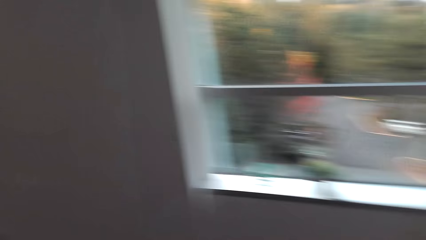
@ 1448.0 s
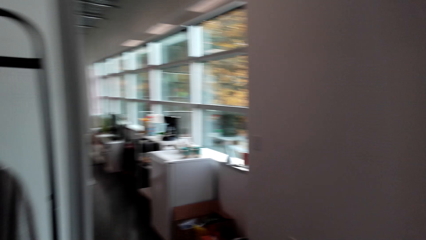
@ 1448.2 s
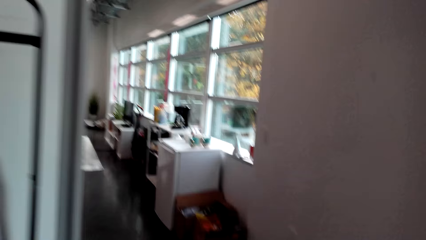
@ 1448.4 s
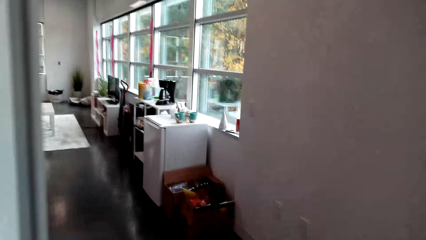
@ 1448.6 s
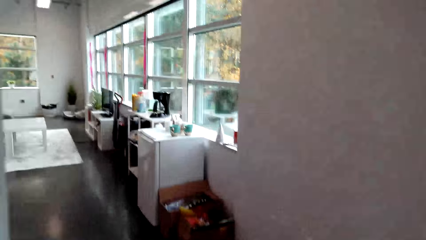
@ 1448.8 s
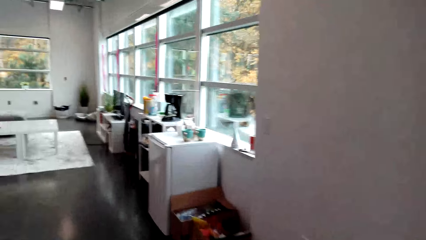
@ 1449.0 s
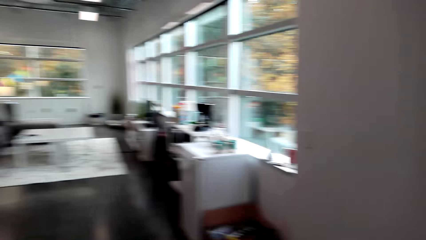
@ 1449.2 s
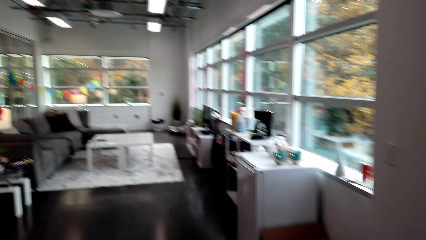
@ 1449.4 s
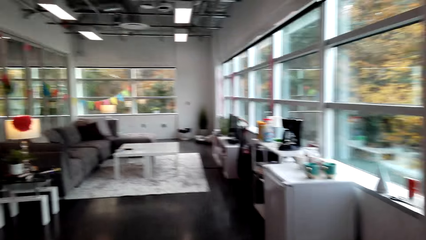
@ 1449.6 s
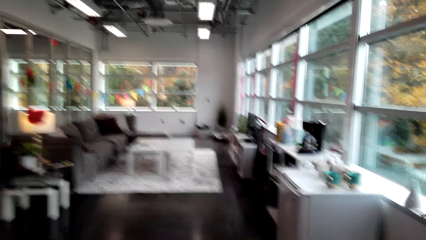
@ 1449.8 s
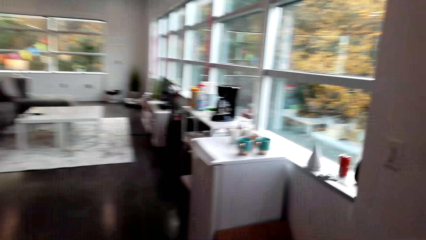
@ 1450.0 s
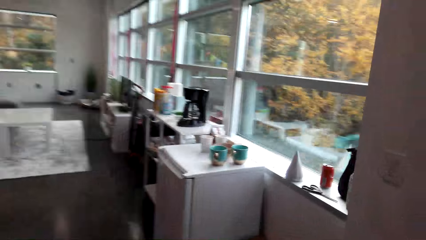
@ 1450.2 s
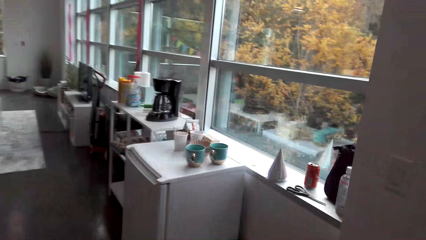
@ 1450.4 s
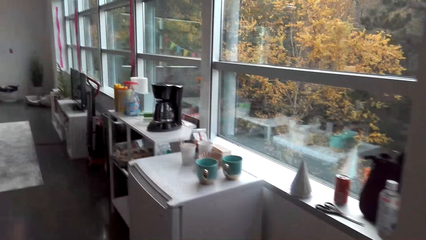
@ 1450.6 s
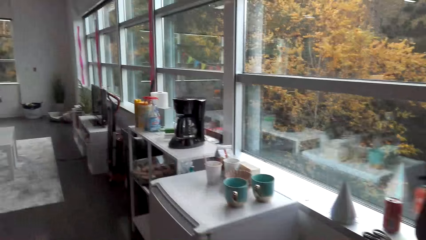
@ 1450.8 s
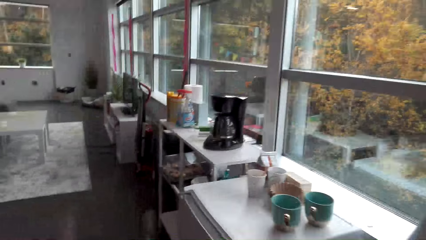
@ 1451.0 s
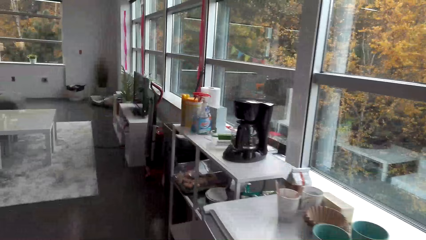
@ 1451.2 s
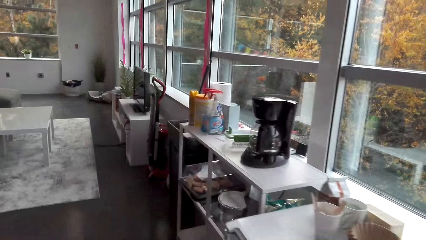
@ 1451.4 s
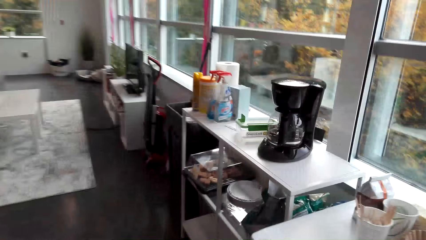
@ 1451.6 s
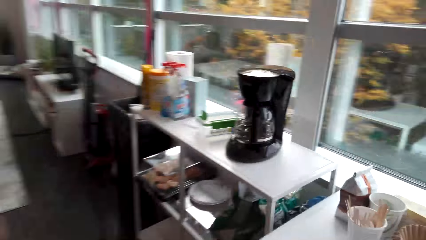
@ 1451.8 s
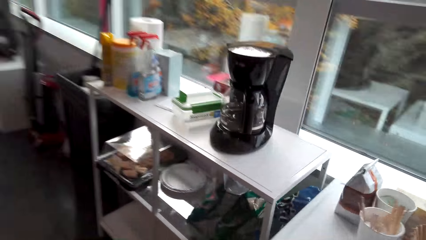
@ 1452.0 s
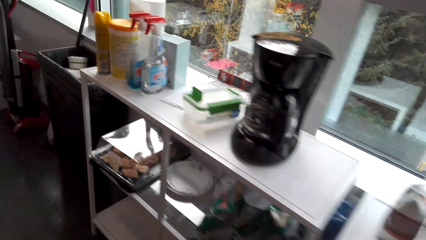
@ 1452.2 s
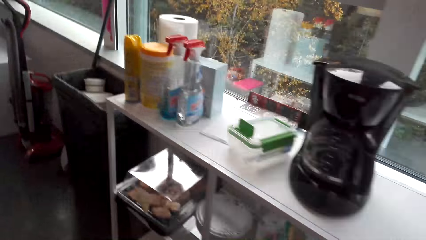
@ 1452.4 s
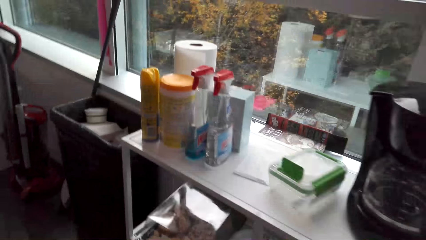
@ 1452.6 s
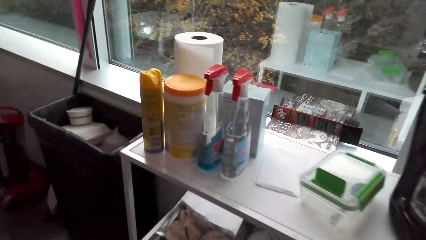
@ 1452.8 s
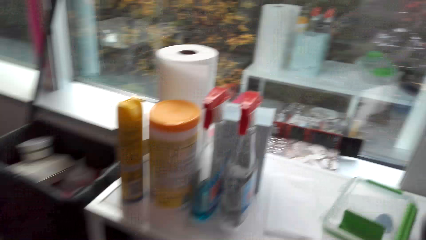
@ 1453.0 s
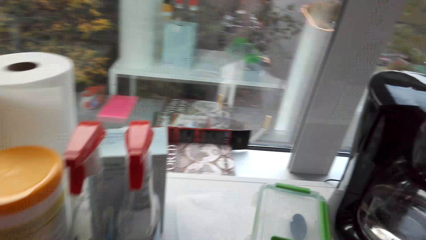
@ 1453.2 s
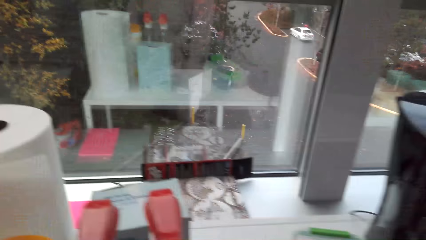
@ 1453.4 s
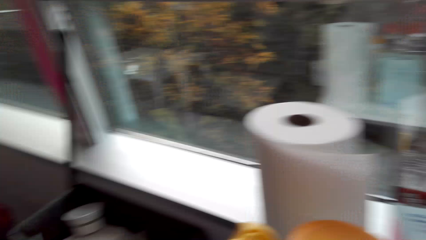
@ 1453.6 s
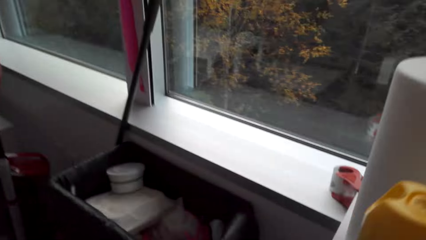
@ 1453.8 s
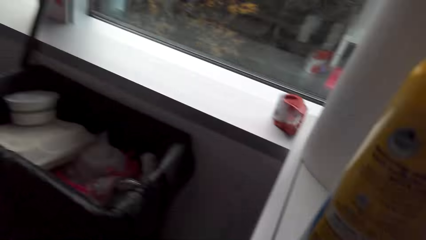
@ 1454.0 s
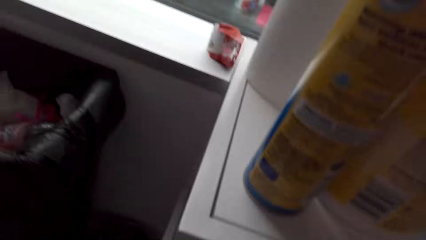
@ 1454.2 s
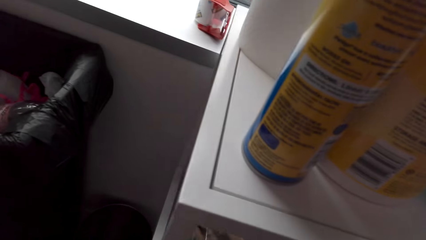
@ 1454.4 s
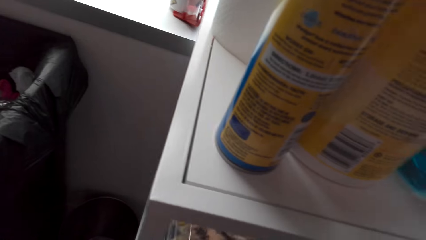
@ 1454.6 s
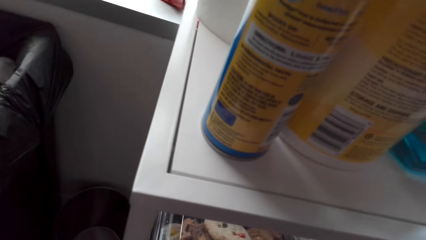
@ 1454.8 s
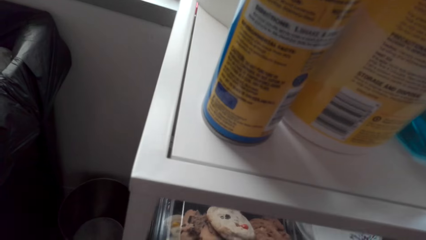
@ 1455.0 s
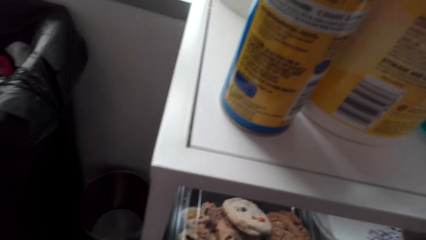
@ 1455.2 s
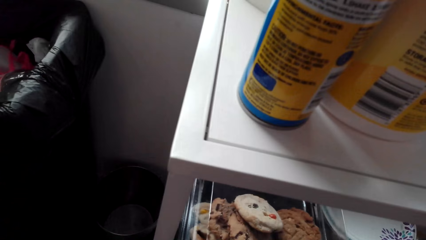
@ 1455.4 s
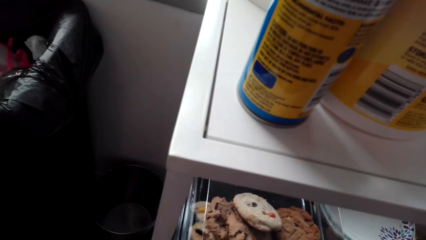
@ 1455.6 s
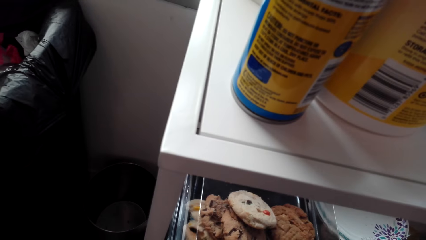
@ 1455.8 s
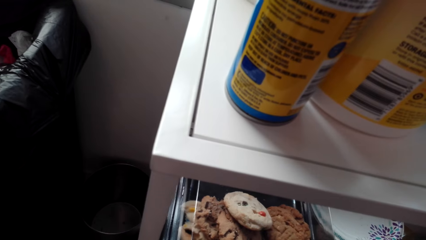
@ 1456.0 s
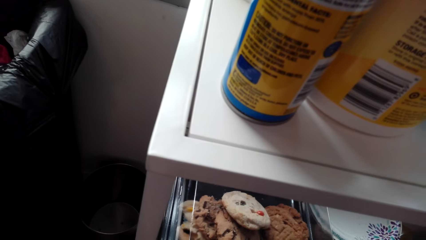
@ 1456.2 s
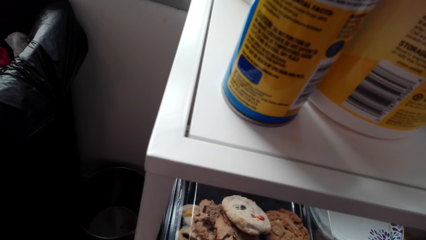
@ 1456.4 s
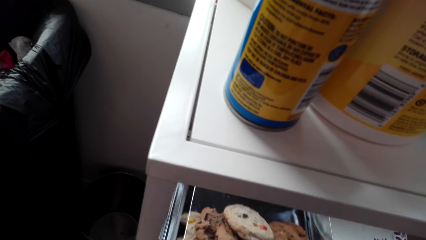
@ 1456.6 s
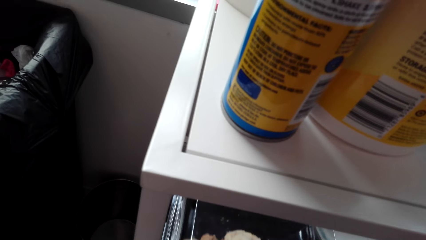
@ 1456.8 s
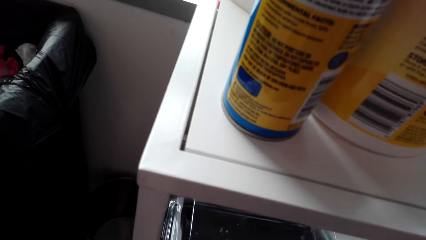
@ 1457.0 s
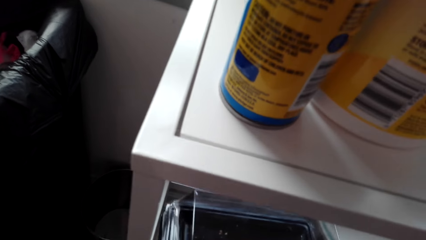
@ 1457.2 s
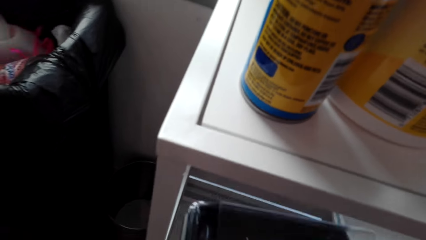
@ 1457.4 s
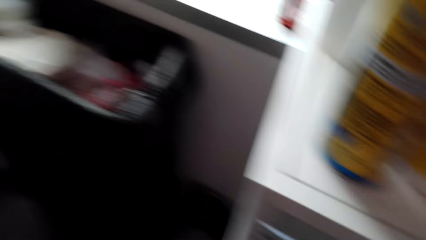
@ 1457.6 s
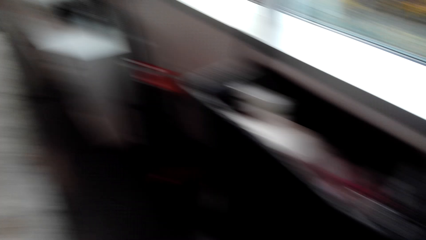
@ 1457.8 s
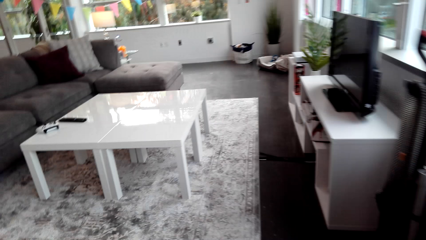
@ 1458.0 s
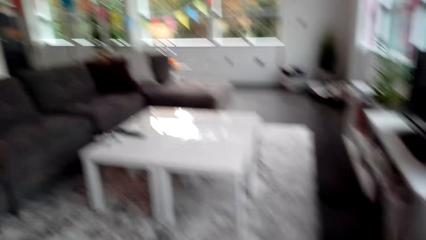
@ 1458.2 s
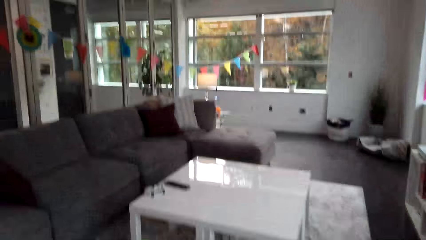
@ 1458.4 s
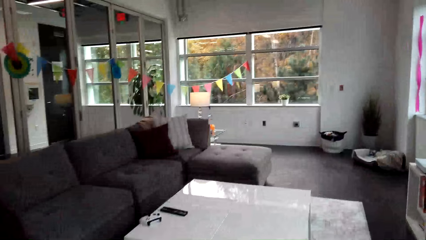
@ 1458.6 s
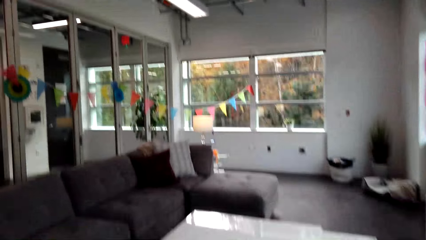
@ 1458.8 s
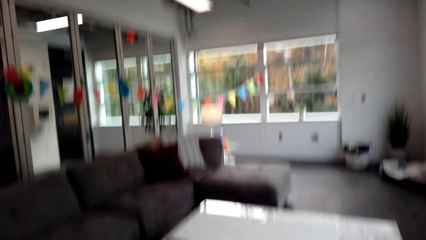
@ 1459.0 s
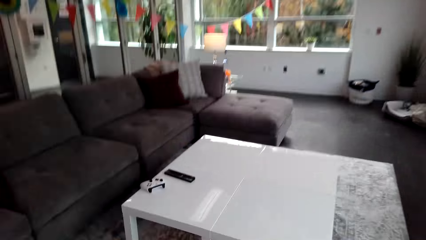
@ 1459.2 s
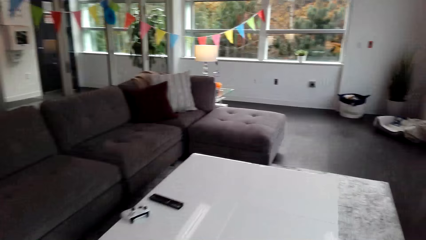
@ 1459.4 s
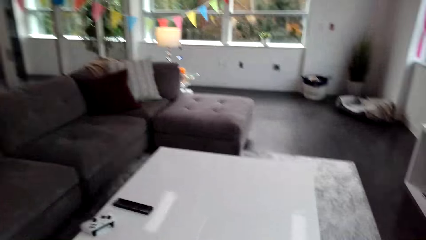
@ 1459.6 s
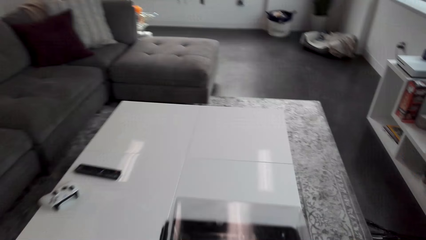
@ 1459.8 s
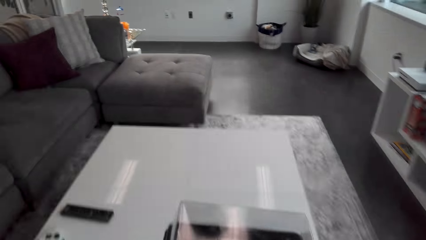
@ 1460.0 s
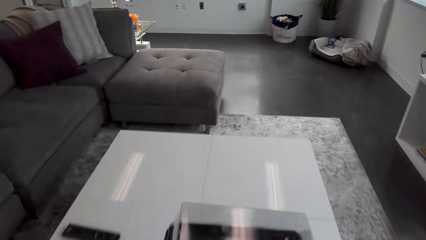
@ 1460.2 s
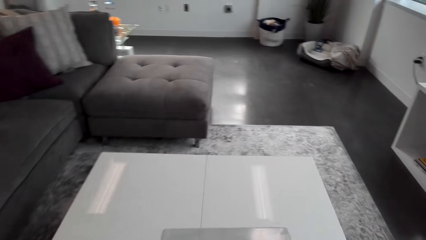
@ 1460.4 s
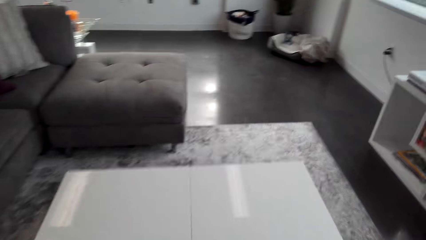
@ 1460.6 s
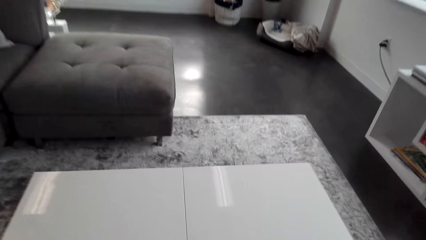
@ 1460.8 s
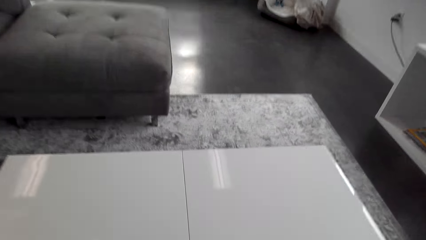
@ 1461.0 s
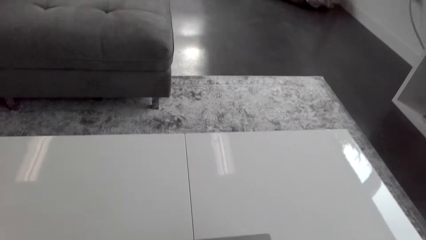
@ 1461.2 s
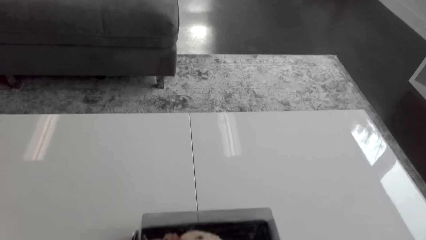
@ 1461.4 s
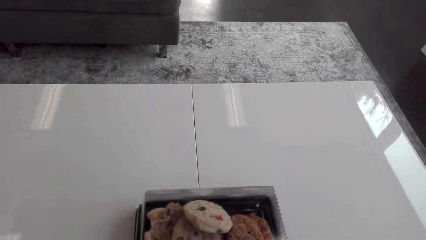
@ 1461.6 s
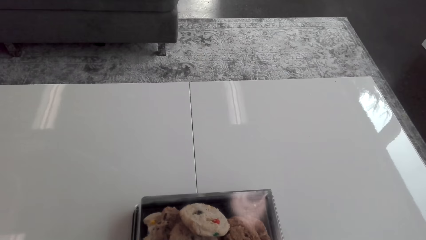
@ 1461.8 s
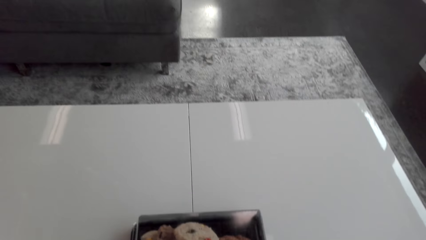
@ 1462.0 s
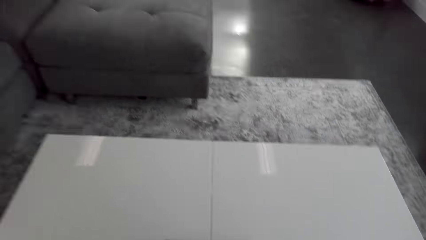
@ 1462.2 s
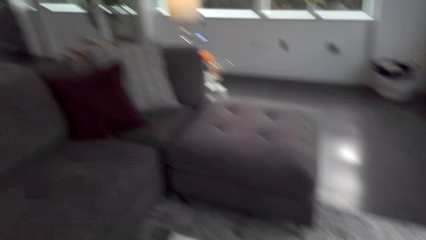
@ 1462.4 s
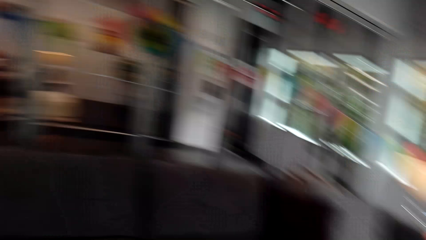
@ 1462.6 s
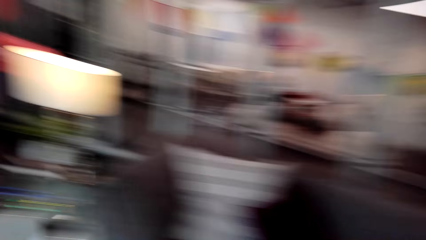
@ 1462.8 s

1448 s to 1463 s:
The camera wearer opens the freezer. They pick a packet of cookies from a shelf. They make a step. They put the packet of cookies on the table.
